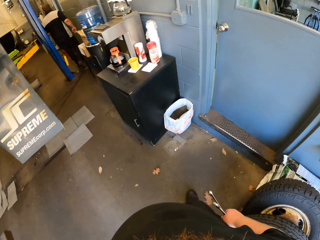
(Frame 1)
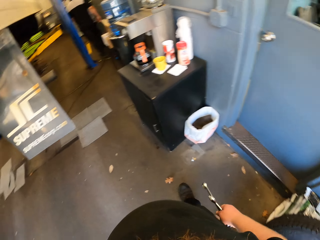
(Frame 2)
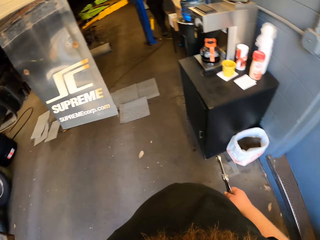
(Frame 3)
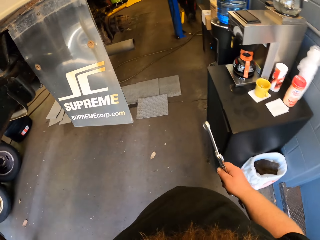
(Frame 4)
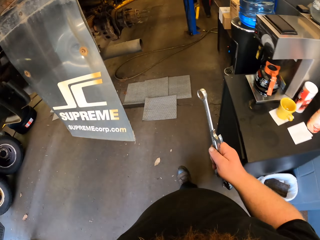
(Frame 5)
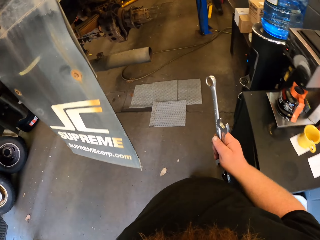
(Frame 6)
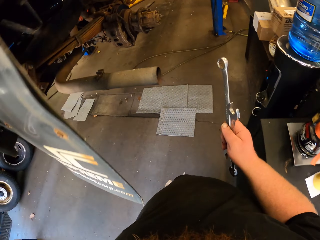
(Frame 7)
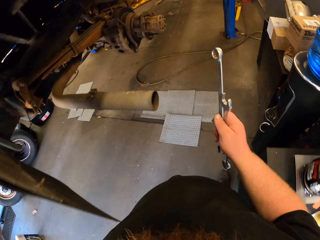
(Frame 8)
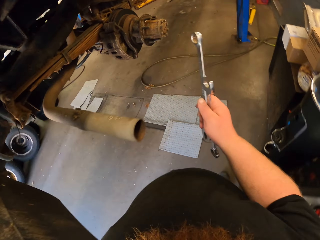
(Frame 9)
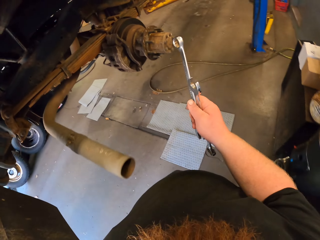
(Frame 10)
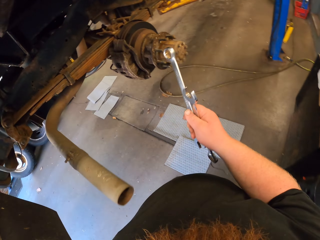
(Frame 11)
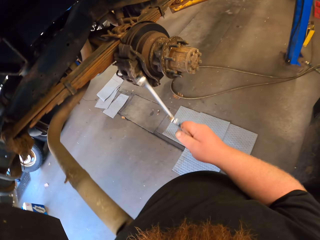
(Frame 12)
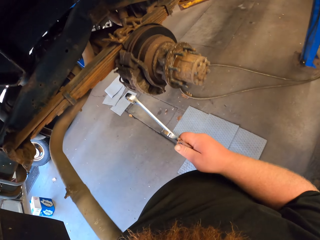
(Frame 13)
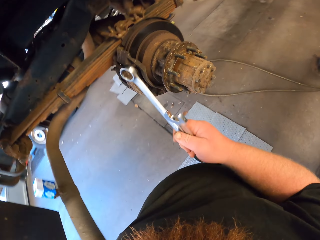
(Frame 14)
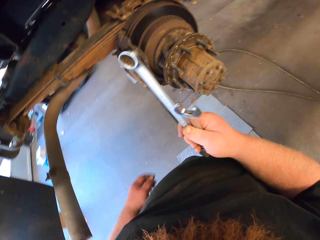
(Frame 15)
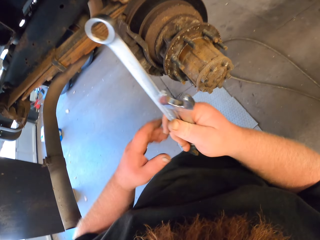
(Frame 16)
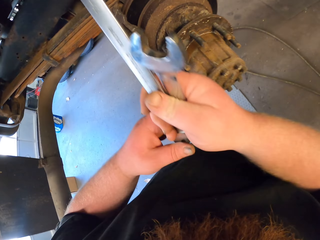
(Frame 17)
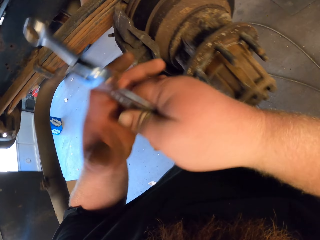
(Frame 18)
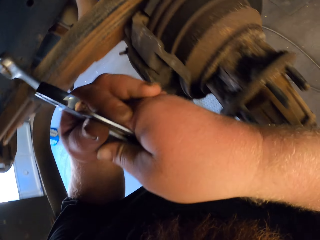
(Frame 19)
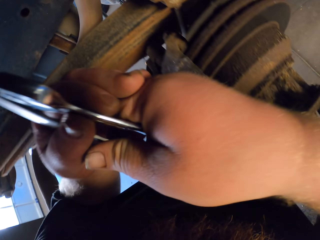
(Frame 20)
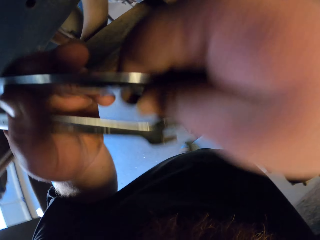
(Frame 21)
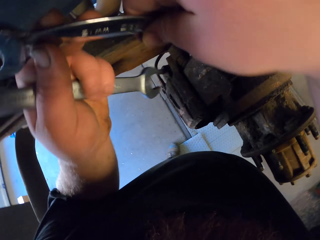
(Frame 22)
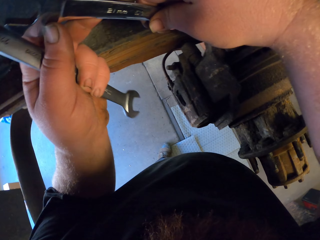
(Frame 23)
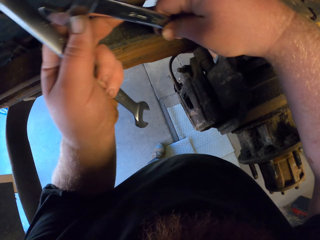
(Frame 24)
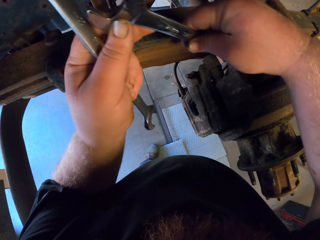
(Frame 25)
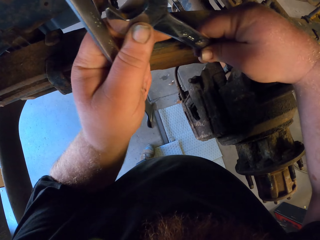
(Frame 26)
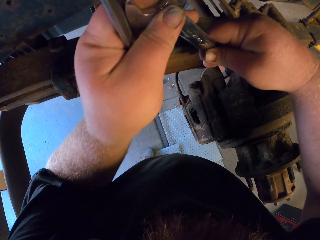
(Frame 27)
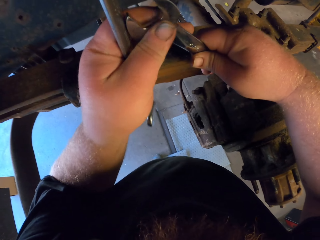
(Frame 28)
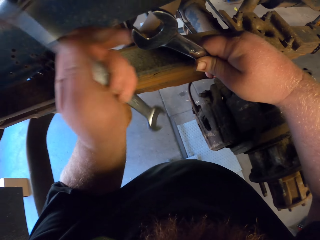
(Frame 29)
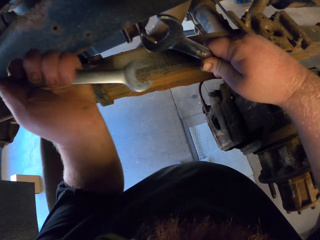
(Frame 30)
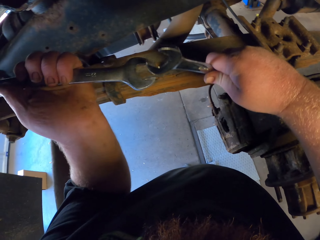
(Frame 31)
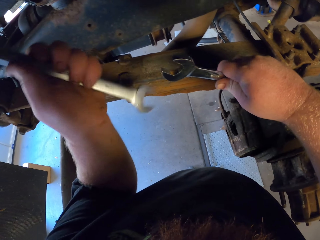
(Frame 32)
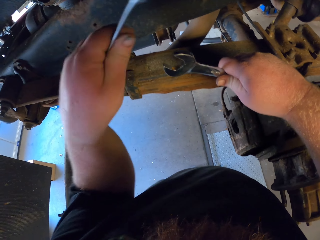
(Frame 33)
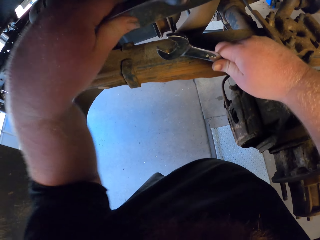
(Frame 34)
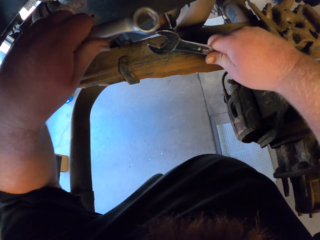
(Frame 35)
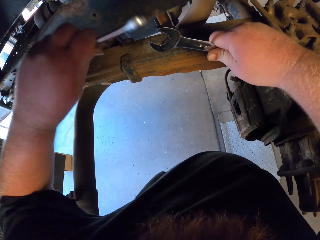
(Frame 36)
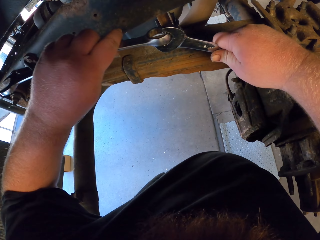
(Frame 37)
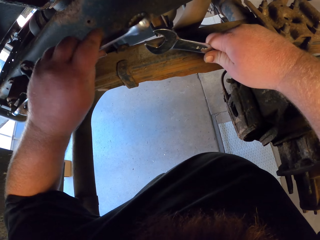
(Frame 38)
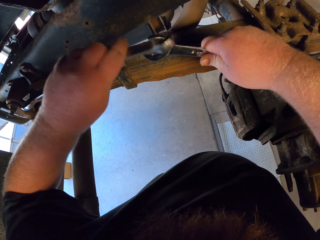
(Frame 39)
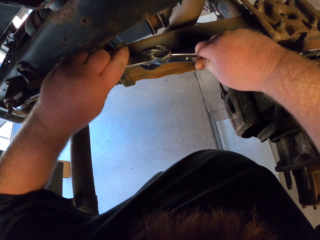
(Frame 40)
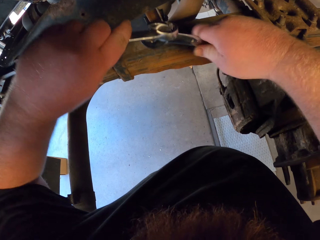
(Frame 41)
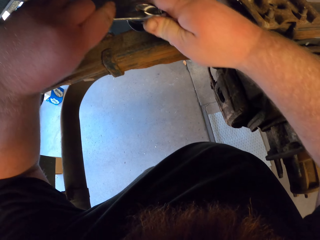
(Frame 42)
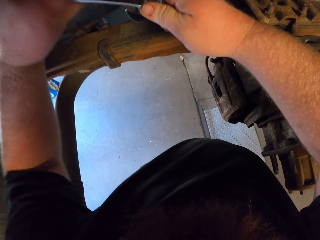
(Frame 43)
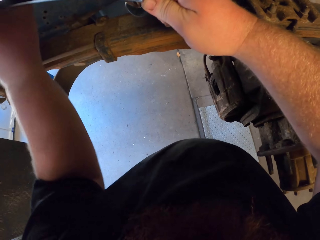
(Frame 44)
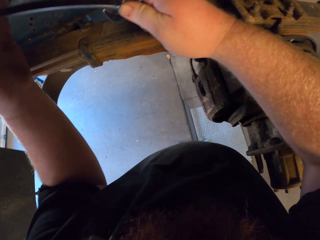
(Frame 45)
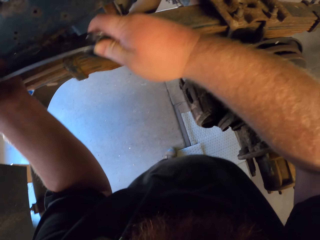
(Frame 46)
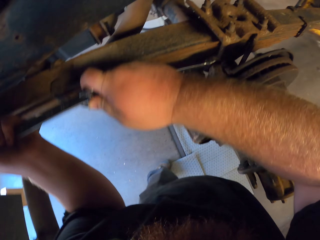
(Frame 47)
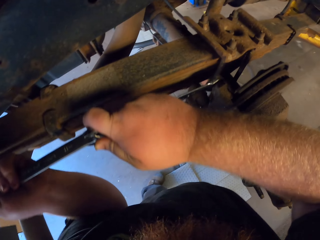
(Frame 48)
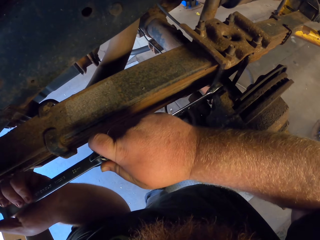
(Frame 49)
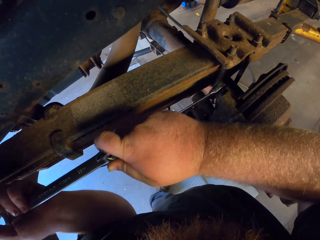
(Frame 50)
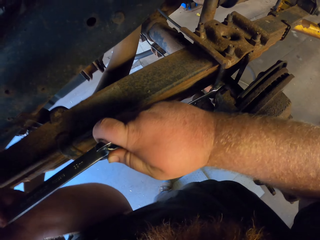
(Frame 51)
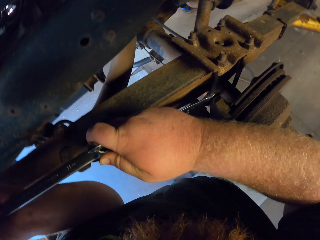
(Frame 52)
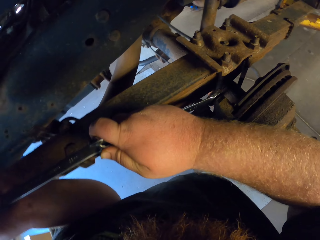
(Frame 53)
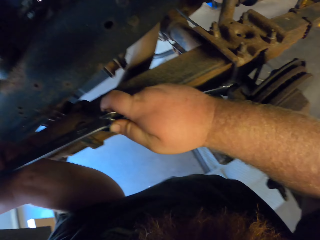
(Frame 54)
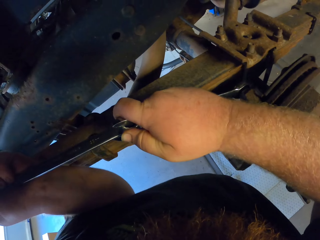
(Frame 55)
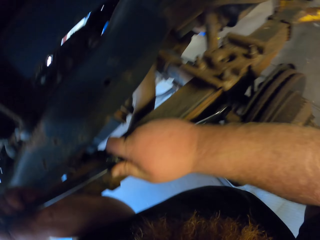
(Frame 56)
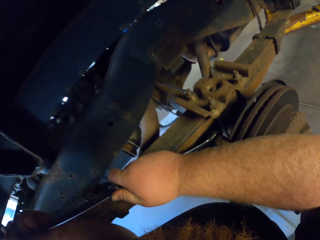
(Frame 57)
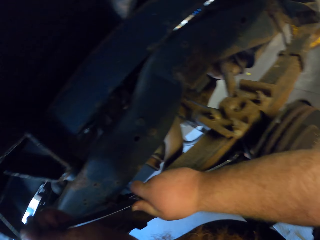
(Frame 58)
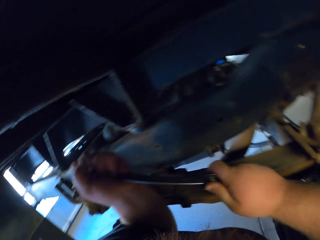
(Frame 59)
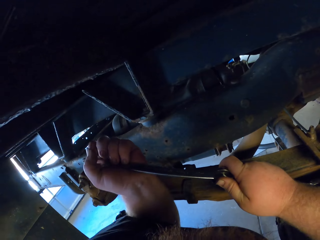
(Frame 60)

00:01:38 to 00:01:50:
The camera wearer stops walking. They put the spanner to the bolt nut. They screw the wheel of the car. They put the wrench spanner to the main spanner. They pull down the spanner.

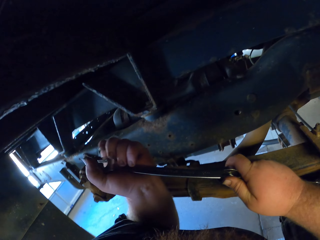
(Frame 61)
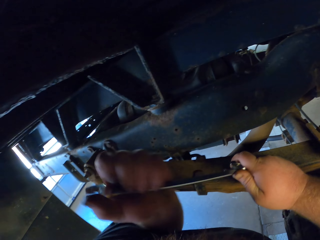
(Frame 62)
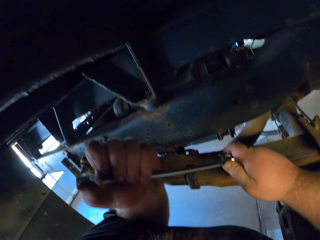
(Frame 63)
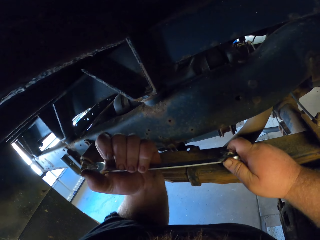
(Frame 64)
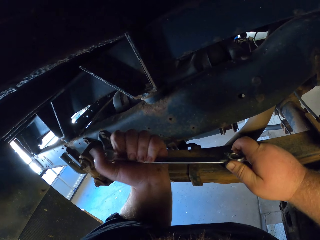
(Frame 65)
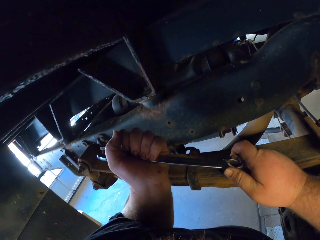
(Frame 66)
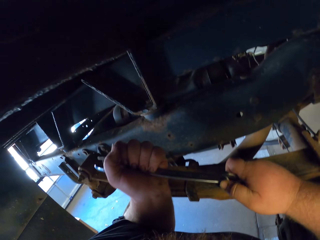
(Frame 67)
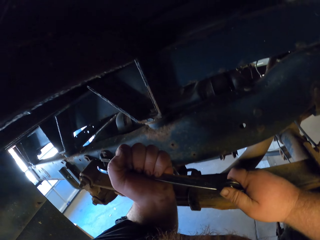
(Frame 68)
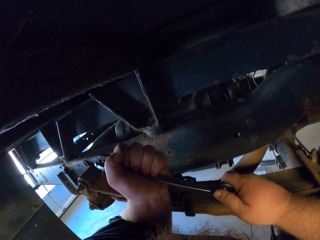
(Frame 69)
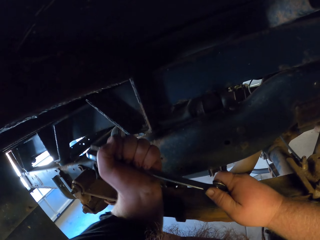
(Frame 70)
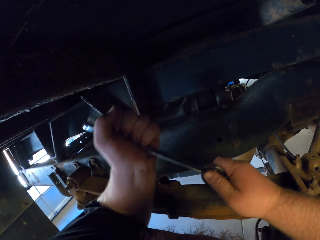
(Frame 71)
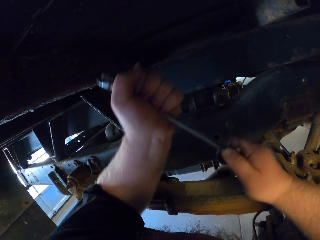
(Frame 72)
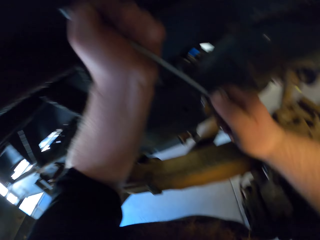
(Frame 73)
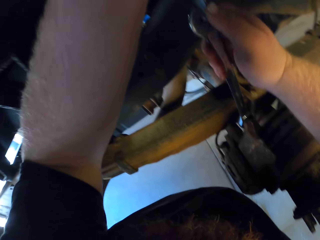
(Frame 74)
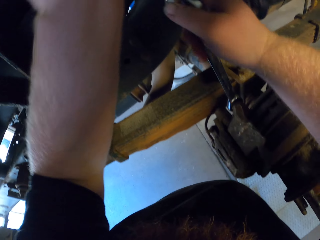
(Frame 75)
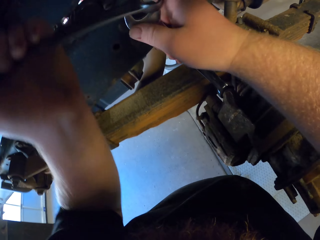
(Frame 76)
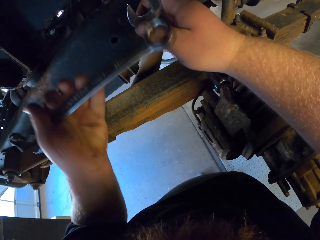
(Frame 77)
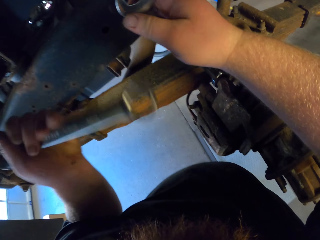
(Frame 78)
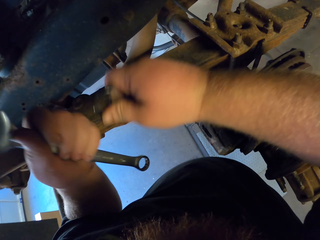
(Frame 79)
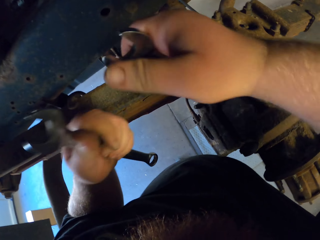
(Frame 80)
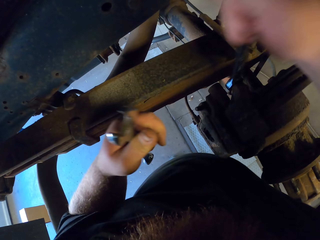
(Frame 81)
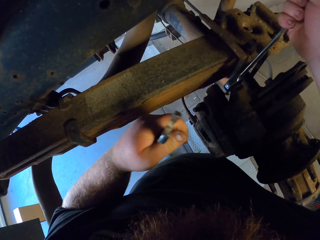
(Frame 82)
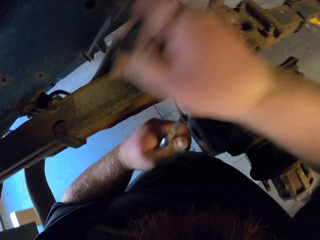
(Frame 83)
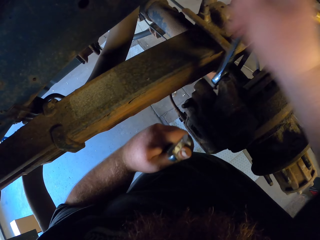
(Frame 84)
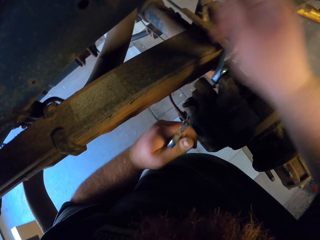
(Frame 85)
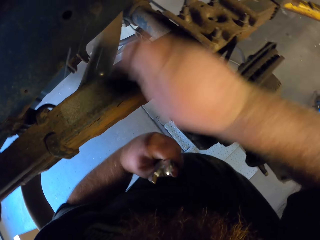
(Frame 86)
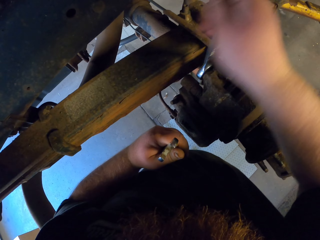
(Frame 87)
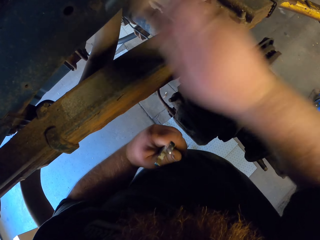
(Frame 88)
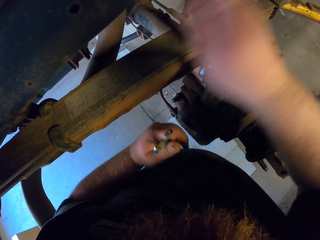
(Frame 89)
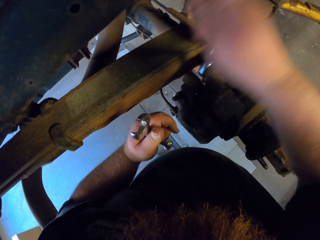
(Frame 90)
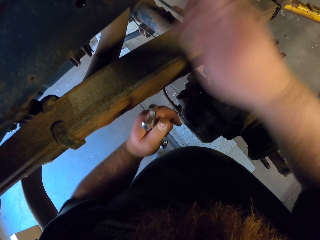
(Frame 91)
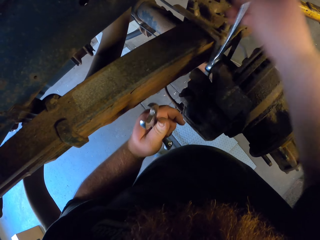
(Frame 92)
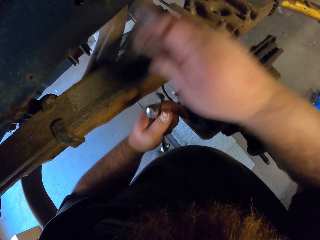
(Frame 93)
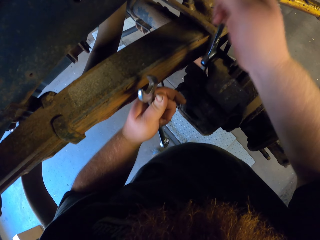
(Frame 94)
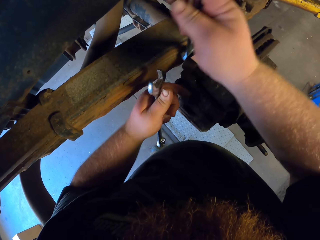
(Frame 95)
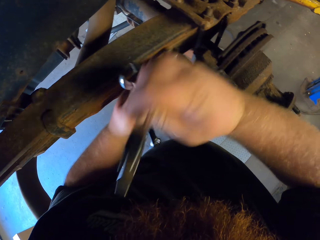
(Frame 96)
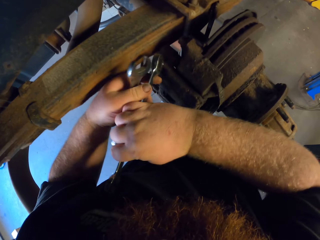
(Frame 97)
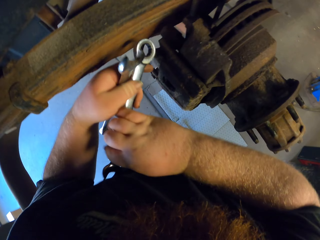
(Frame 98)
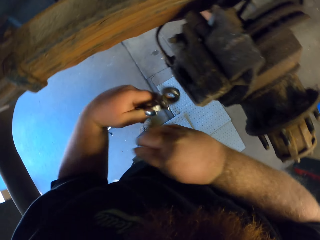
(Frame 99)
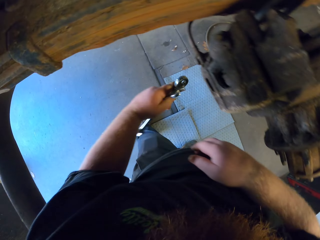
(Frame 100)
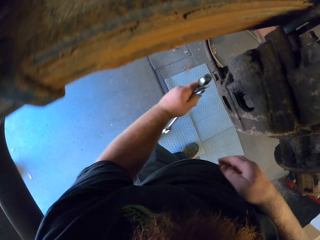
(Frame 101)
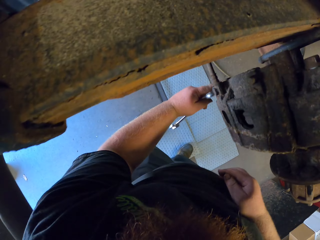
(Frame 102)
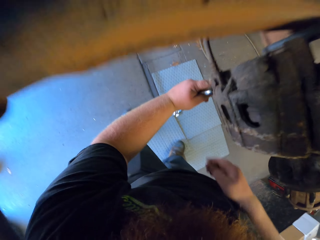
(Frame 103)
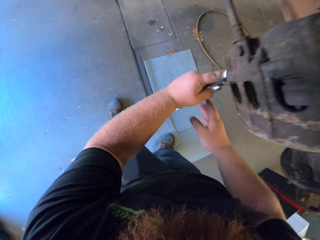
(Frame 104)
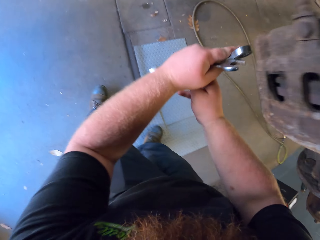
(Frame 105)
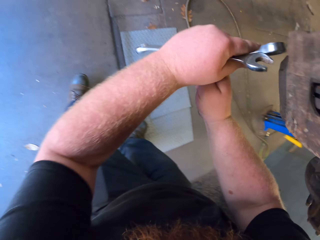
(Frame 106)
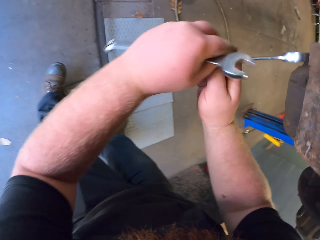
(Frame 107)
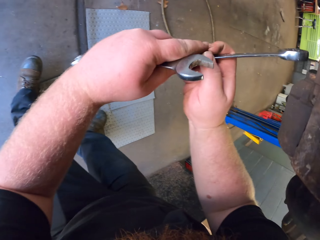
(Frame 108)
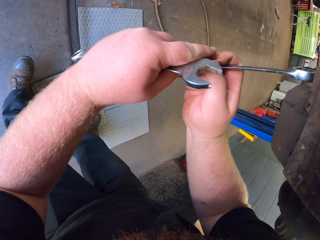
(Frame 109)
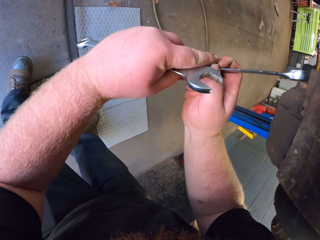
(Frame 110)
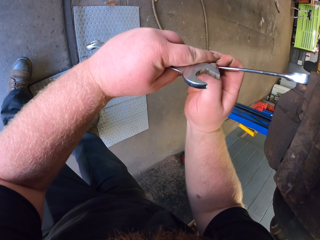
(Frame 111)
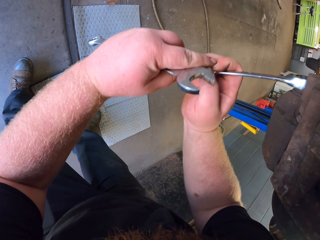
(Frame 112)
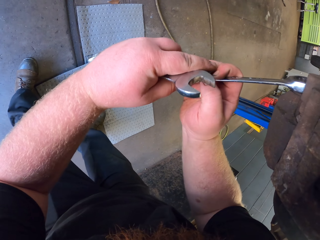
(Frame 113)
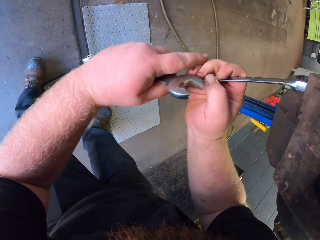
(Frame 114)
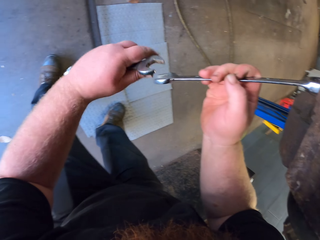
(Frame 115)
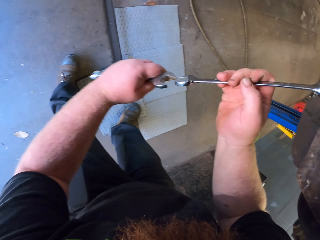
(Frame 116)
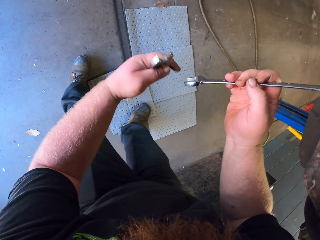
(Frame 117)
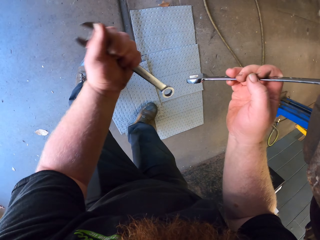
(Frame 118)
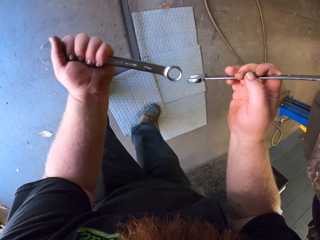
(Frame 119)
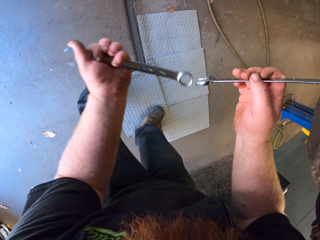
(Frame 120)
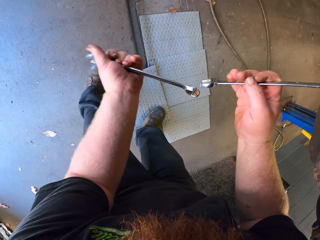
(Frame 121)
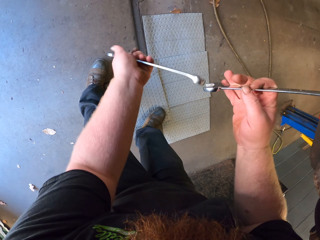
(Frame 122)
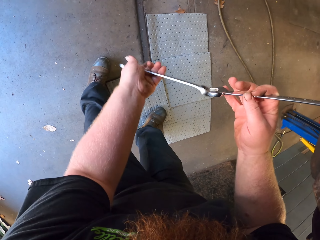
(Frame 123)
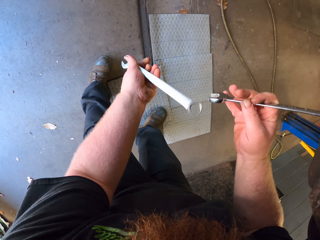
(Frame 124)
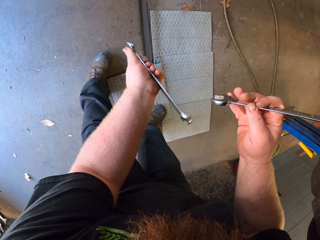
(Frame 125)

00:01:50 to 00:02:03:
The camera wearer adjusts the spanner. They pull up the spanner. They hold the spanner with the left hand. They use the spanner in the right hand to open the bolt nut. They stop using the spanner. They bend down. They put a combination spanner to the lower bolt nut.
